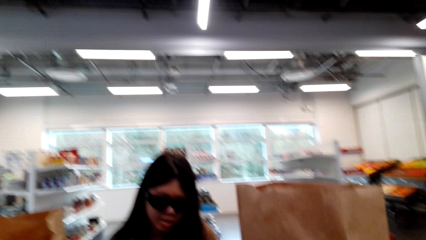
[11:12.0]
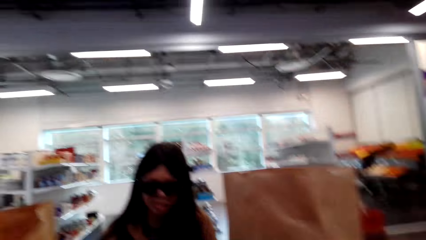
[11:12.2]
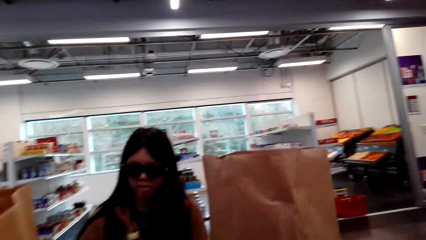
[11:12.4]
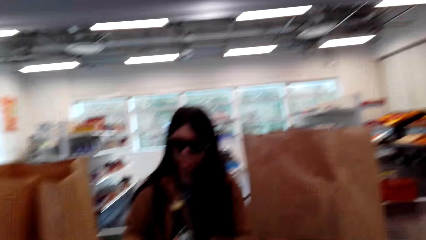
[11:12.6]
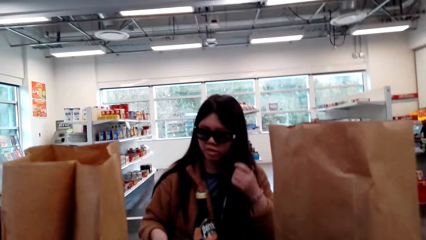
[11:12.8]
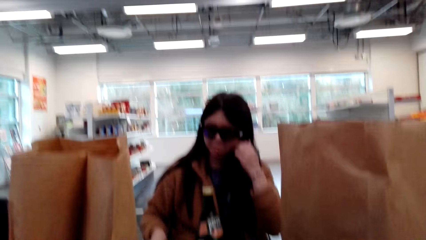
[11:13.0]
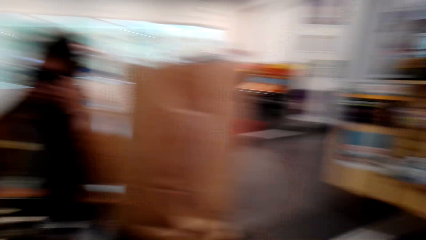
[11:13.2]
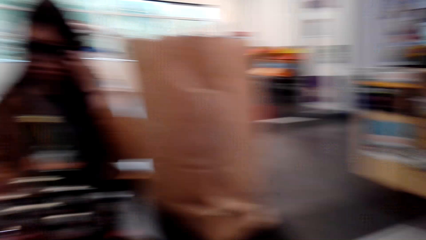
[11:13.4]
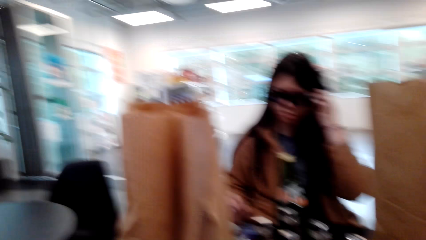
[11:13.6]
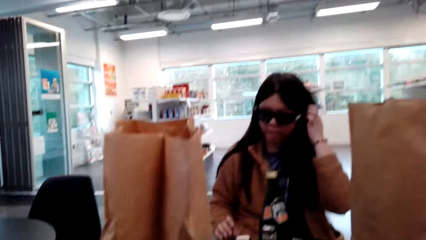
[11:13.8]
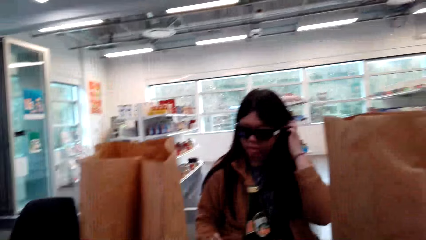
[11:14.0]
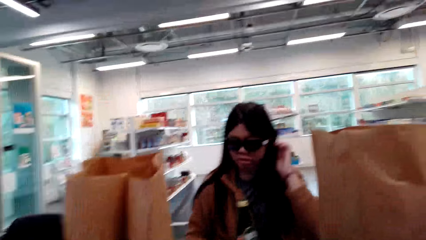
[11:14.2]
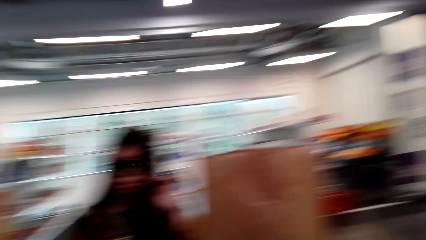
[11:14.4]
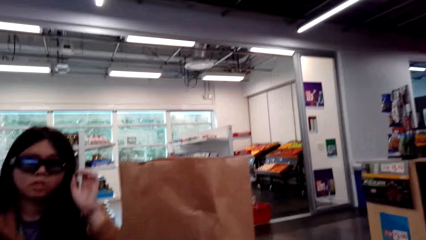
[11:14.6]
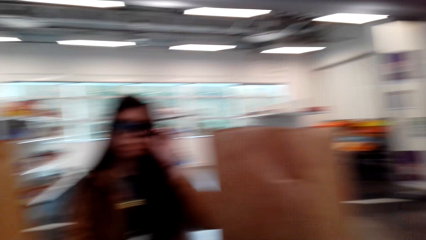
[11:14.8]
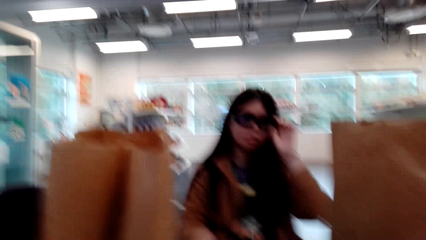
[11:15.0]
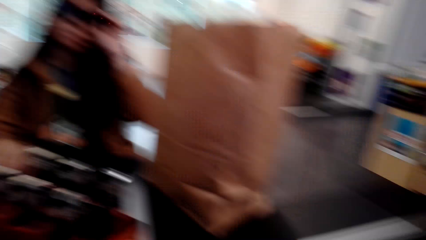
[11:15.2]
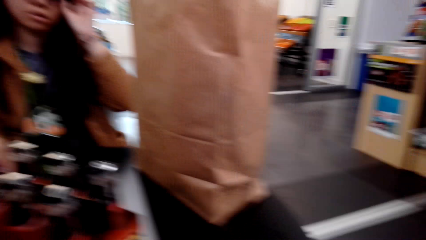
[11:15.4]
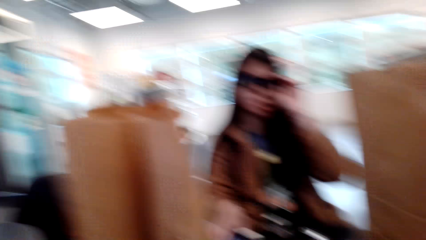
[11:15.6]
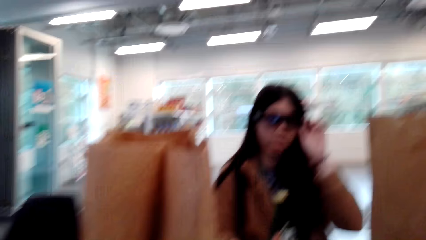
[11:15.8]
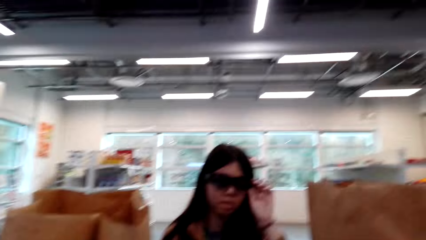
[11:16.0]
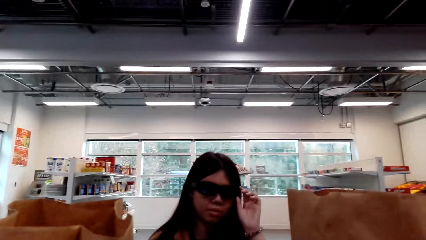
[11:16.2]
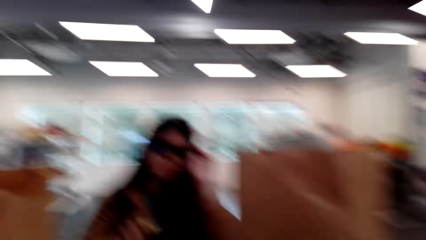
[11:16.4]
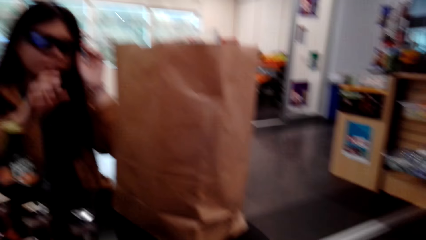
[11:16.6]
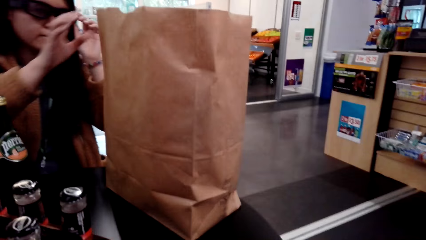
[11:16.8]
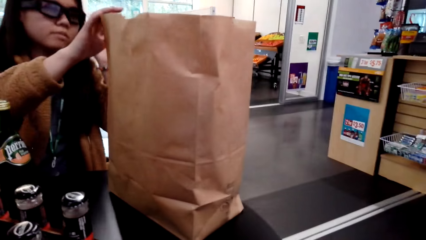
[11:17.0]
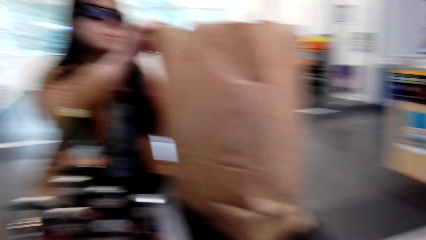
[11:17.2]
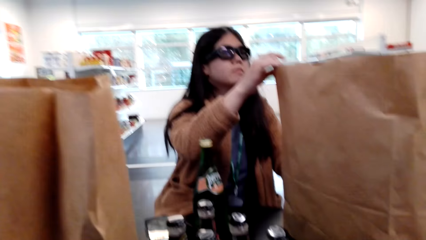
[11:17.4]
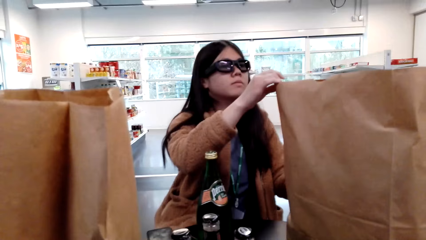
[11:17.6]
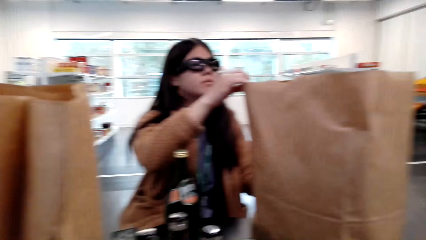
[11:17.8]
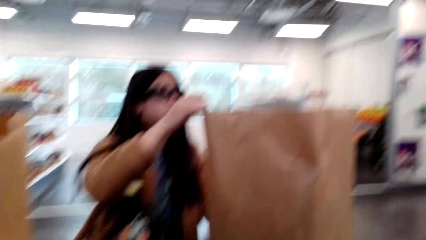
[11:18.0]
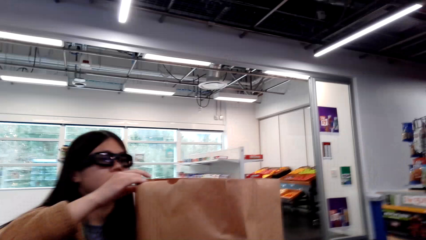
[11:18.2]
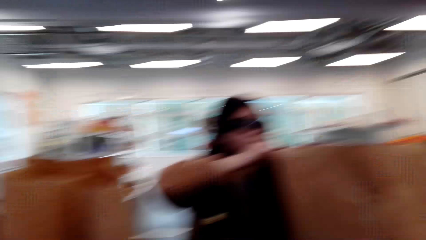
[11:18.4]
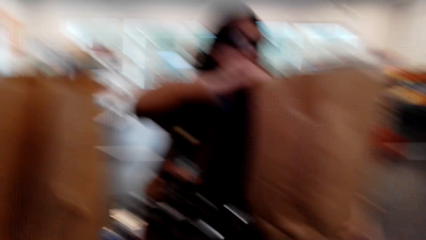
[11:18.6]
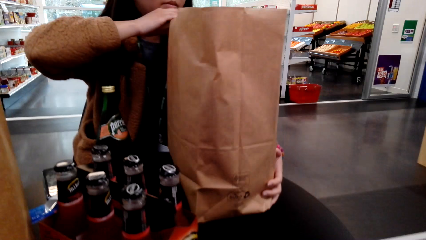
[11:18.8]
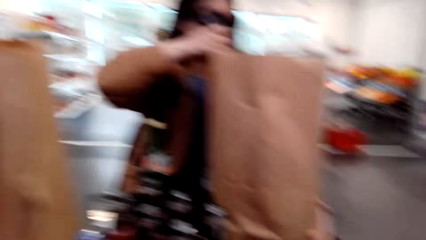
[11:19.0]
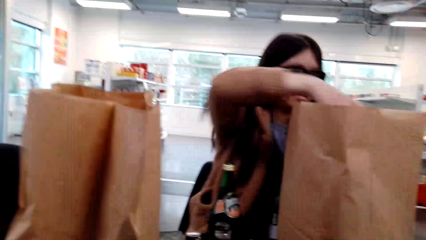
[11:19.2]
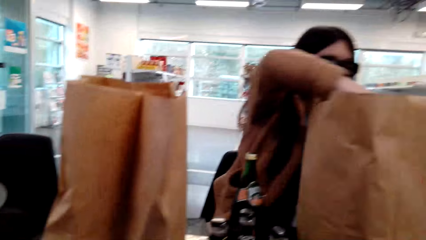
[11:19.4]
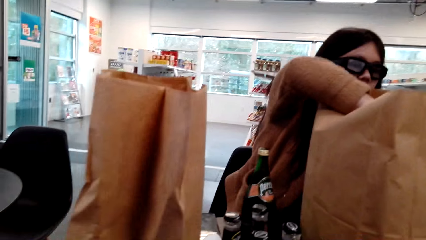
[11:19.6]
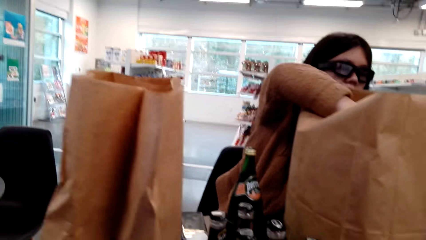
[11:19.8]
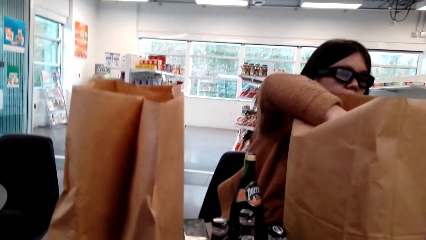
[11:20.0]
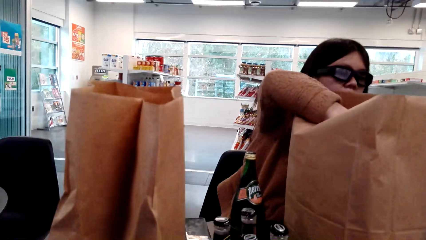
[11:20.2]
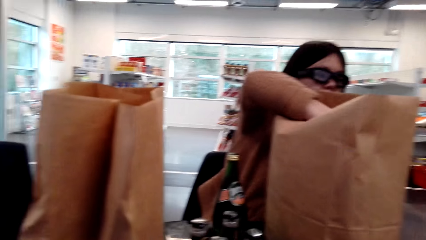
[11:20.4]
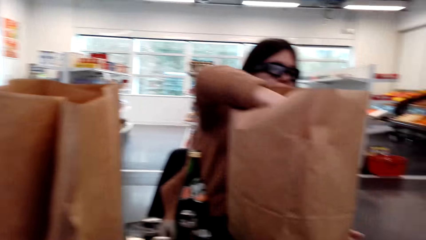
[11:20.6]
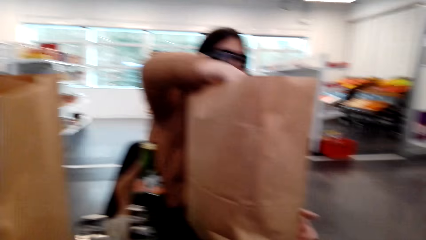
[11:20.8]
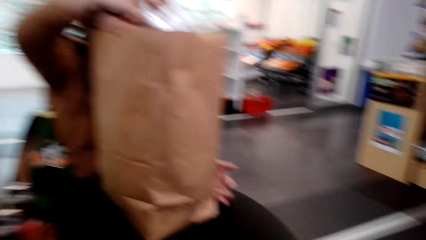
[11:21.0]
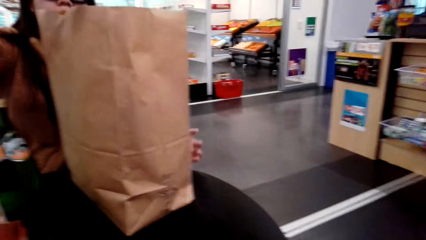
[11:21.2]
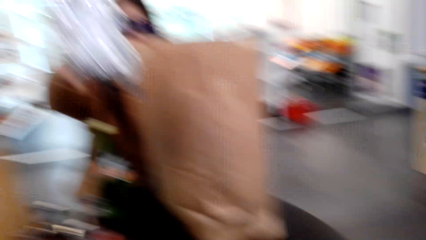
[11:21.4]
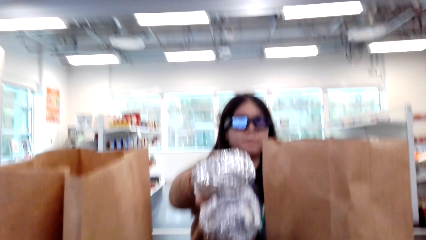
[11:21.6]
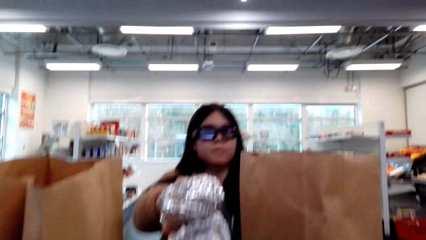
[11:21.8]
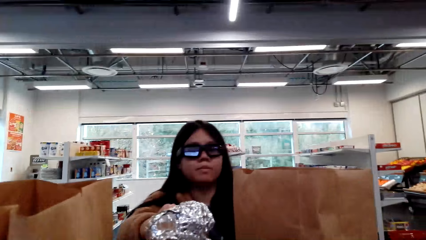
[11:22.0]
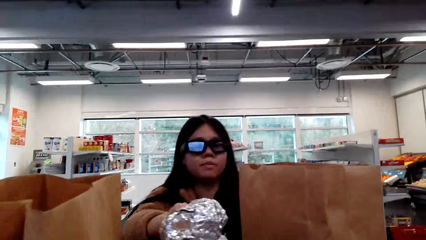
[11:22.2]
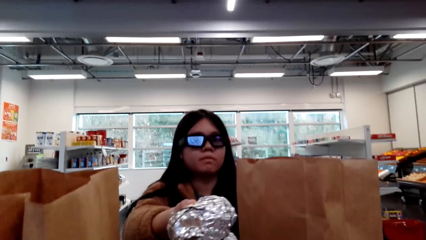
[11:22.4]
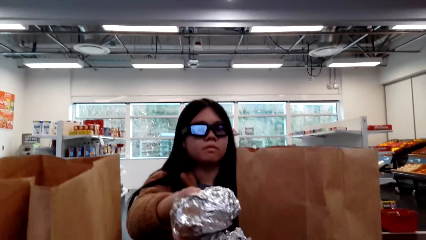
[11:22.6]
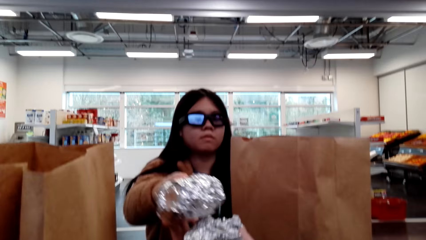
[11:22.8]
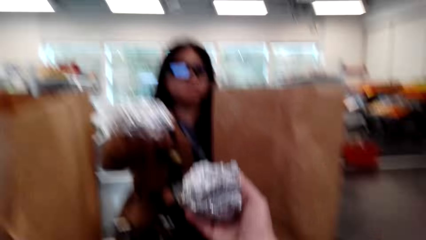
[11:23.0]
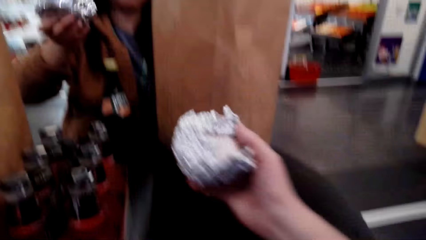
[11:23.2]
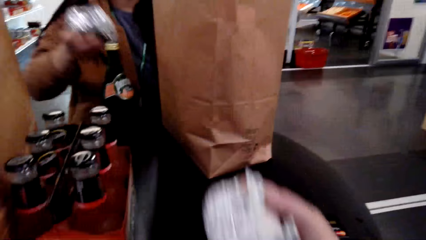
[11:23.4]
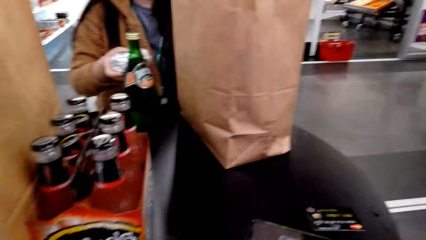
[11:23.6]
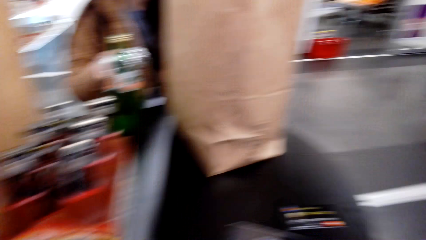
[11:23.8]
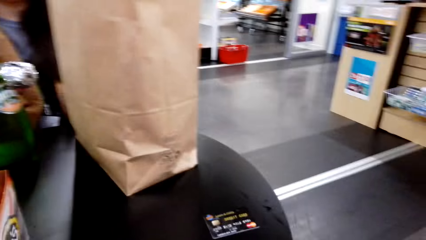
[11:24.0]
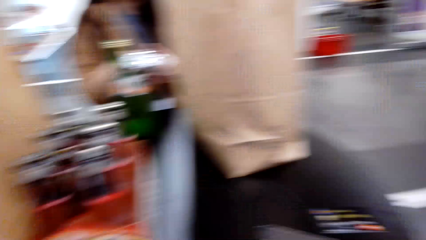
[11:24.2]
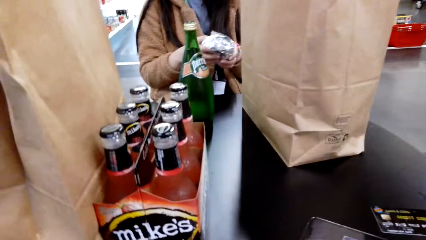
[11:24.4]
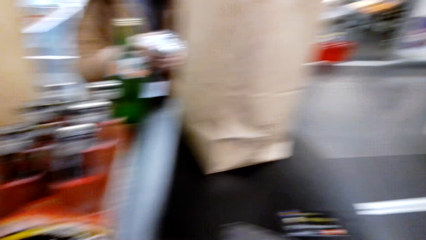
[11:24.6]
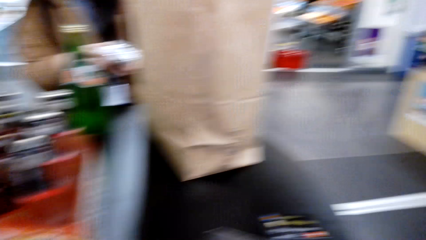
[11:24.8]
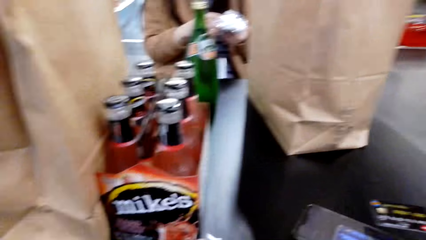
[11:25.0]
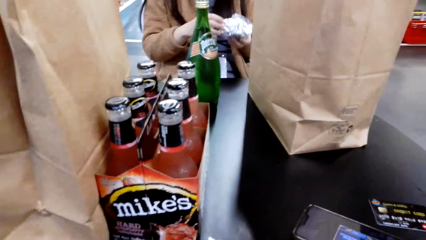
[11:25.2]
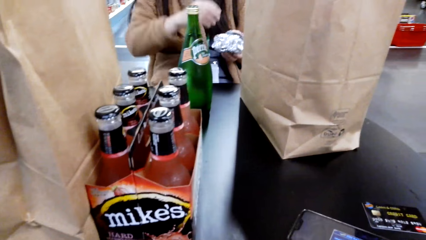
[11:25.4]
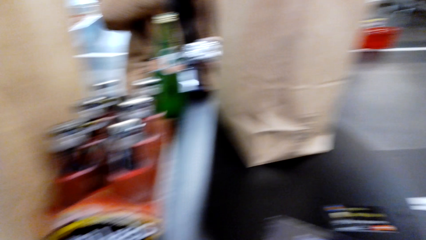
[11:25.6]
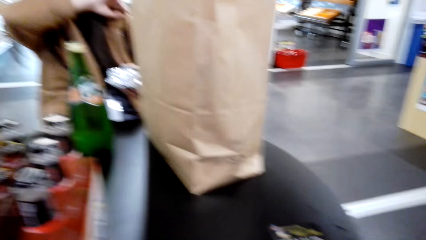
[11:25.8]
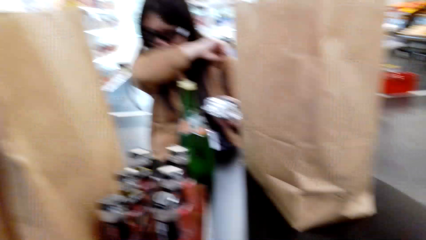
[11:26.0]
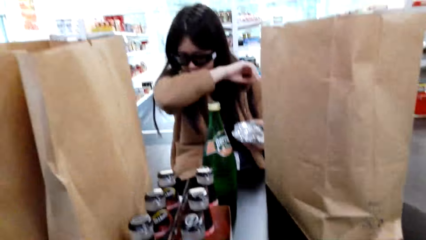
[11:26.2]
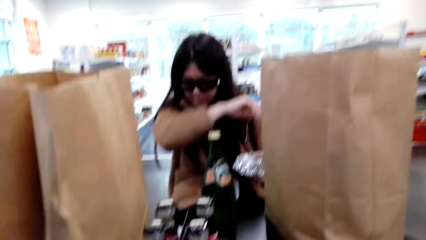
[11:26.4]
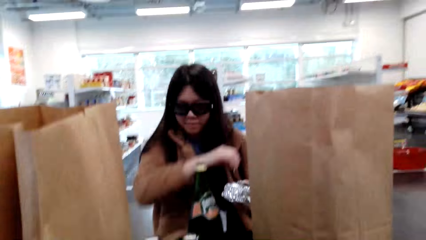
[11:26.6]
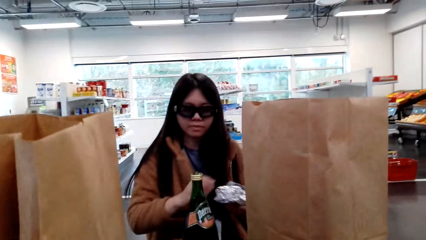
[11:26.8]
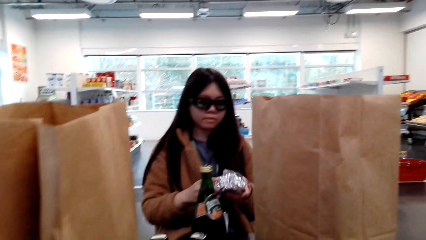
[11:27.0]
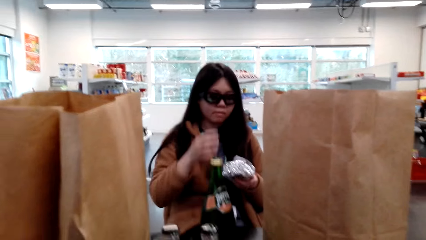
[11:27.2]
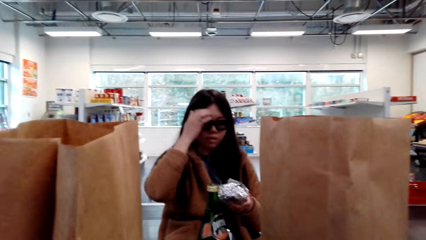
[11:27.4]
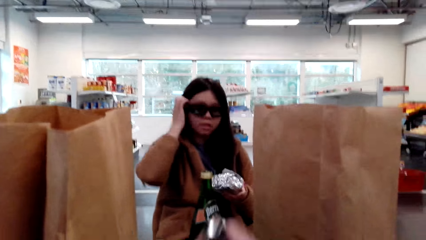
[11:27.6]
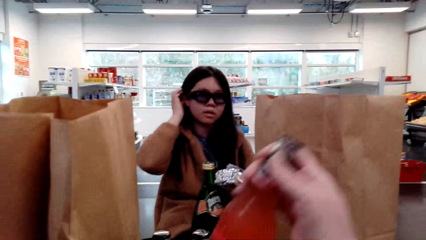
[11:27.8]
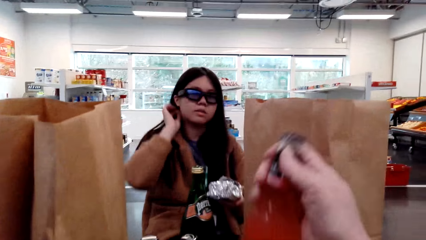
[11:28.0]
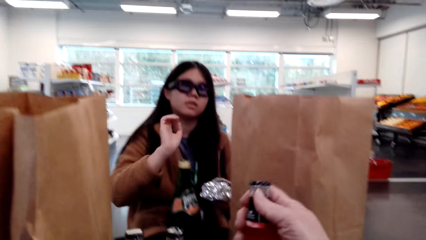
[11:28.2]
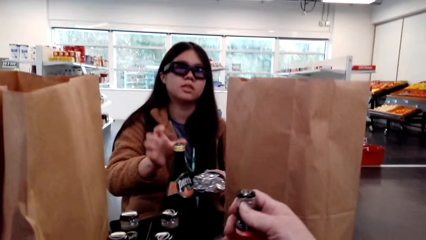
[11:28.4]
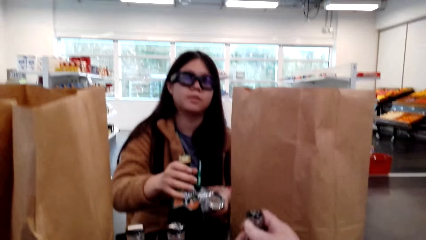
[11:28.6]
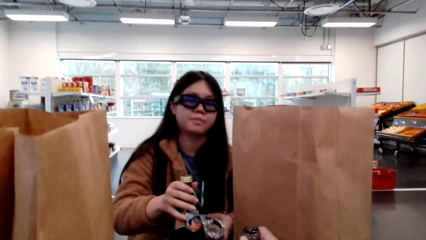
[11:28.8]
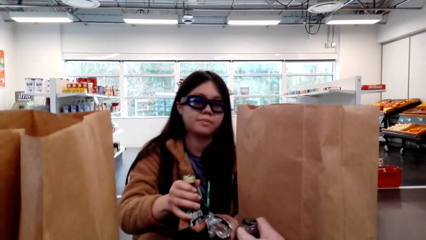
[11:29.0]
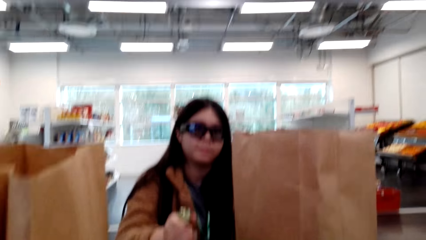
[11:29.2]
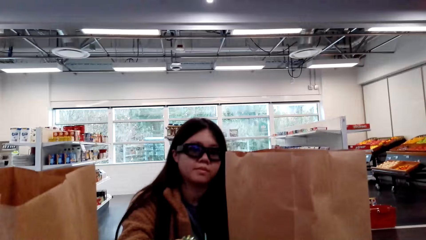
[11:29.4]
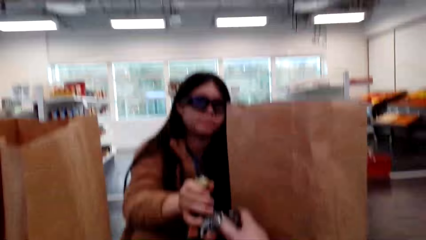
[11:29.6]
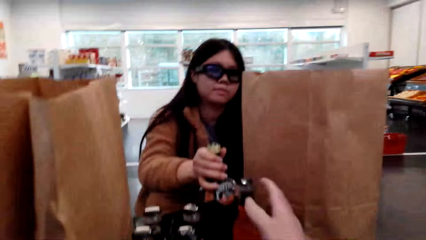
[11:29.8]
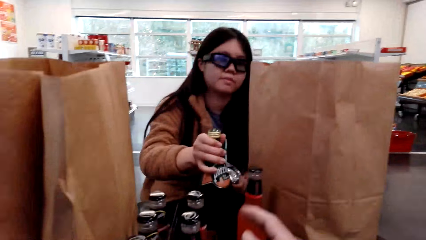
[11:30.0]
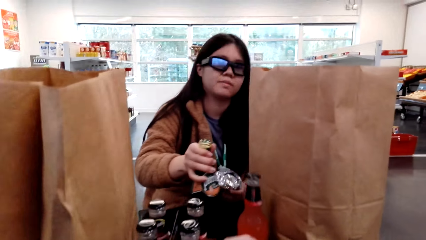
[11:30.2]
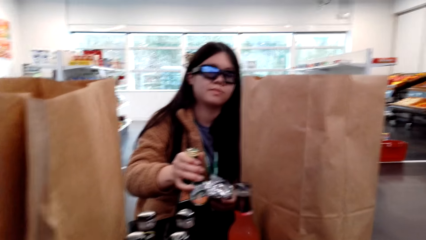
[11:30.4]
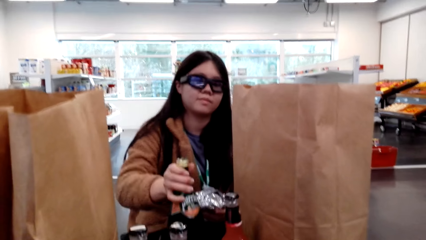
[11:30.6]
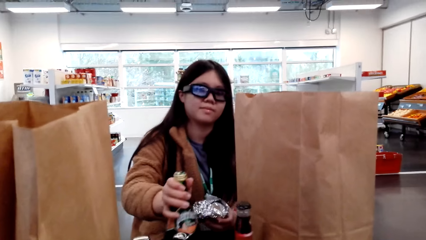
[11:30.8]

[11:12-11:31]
A woman speaks to the camera wearer. The camera wearer talks with the woman. They talk with the woman again. The woman touches the glasses. The woman touches the shopping paper. The woman removes the burgers from the carrier bag. The camera wearer talks with the woman. The woman touches the shopping paper, picks up something. The camera wearer talks with the woman. The woman gives the camera wearer a burger. The camera wearer picks up something. They look around. The woman holds something. The woman sneezes. The camera wearer talks with the woman. The woman speaks to the camera wearer, holds a bottle.
